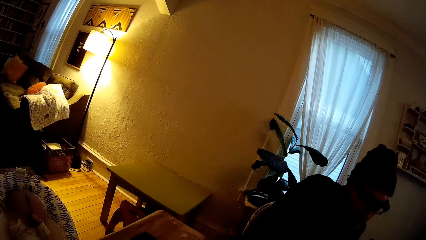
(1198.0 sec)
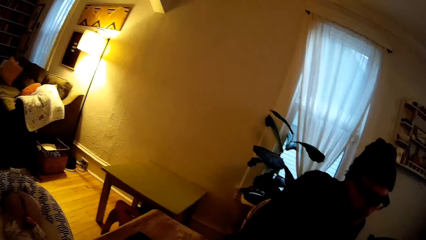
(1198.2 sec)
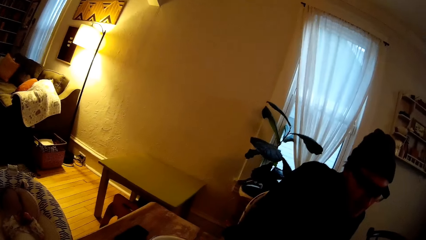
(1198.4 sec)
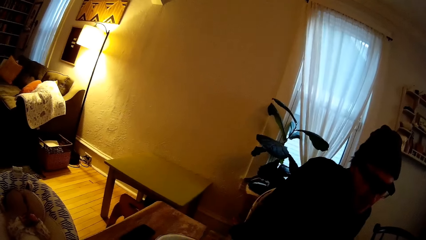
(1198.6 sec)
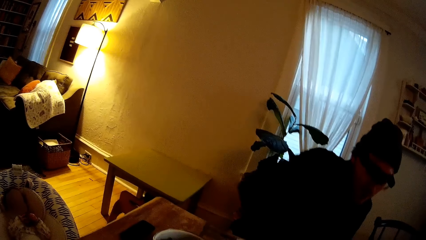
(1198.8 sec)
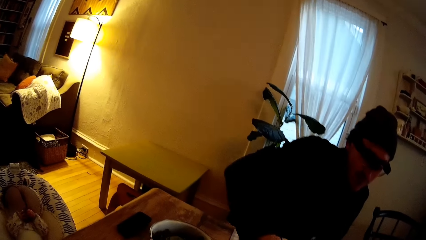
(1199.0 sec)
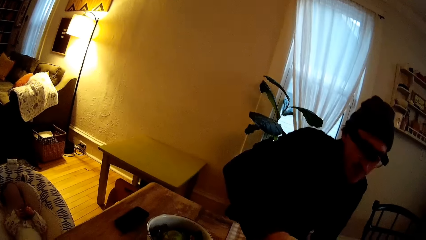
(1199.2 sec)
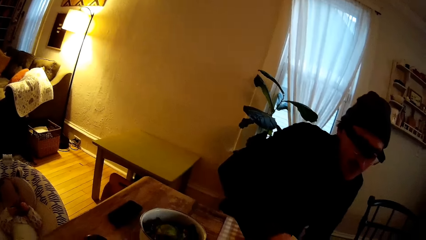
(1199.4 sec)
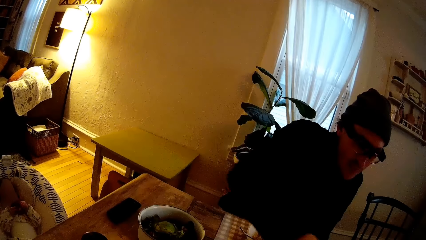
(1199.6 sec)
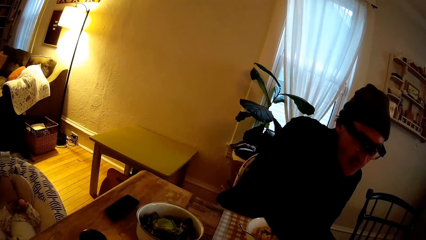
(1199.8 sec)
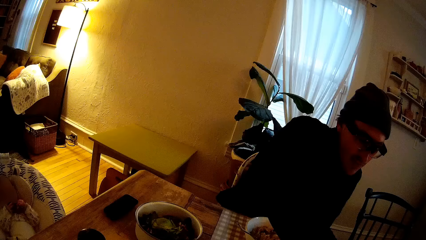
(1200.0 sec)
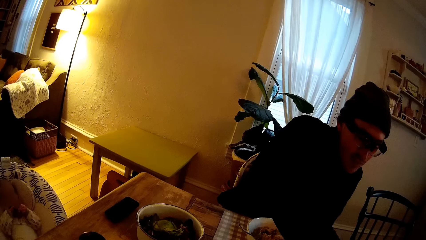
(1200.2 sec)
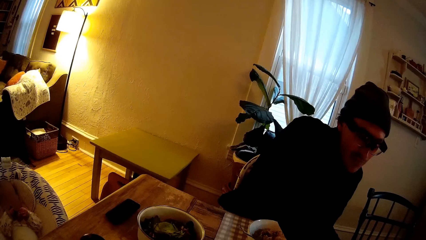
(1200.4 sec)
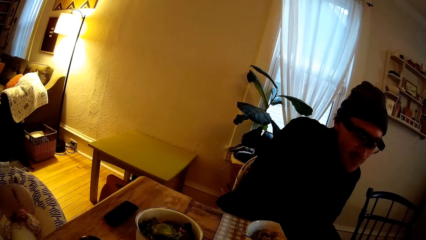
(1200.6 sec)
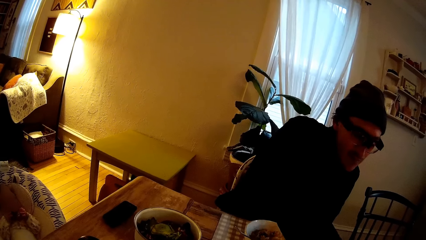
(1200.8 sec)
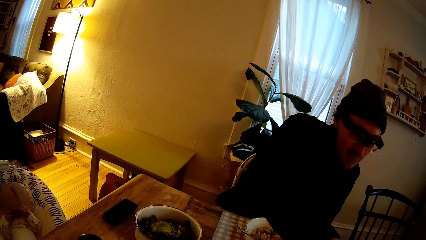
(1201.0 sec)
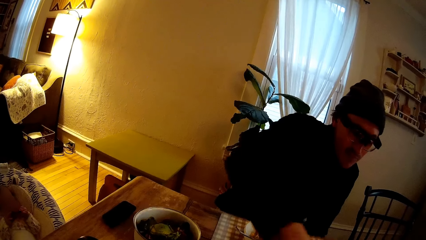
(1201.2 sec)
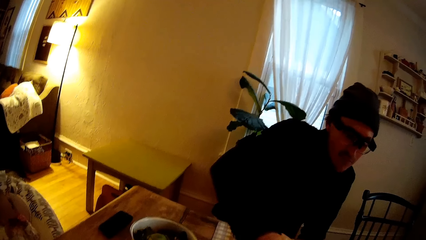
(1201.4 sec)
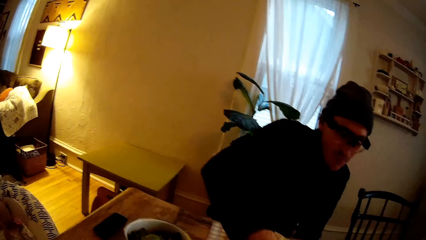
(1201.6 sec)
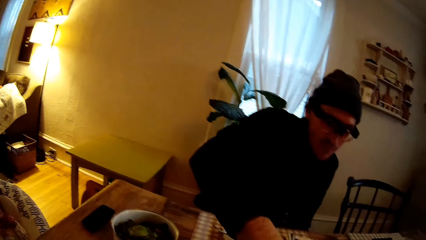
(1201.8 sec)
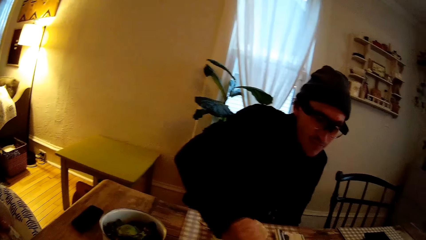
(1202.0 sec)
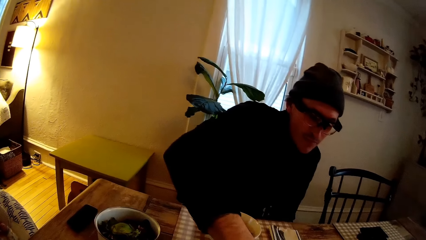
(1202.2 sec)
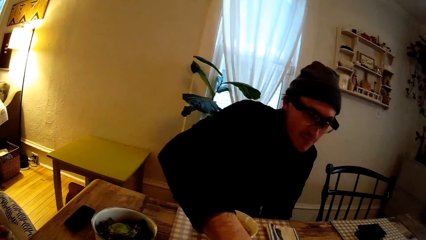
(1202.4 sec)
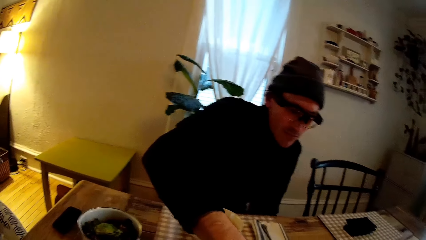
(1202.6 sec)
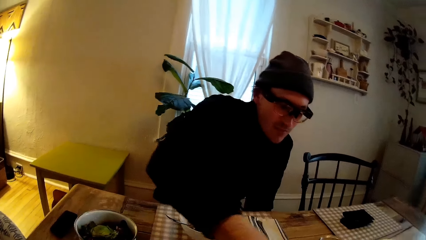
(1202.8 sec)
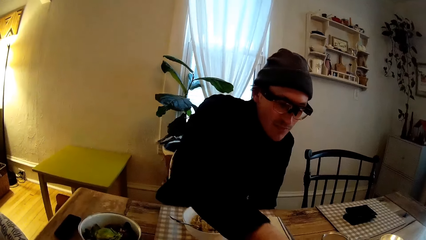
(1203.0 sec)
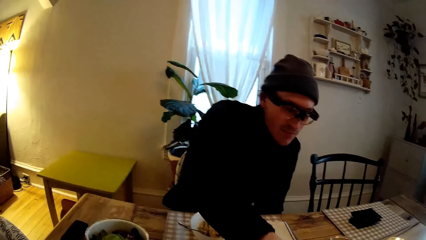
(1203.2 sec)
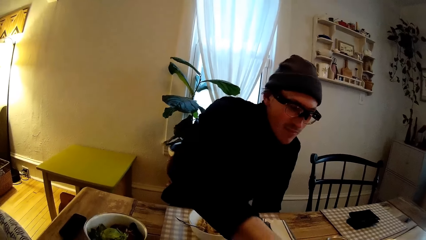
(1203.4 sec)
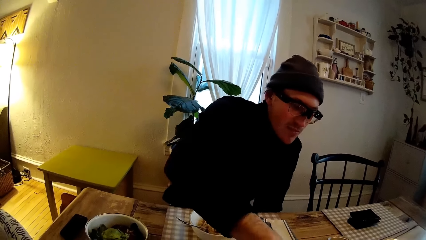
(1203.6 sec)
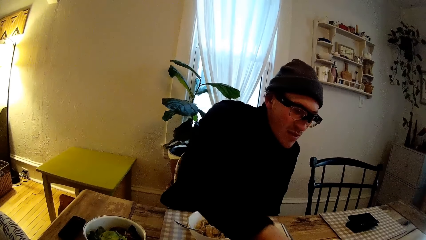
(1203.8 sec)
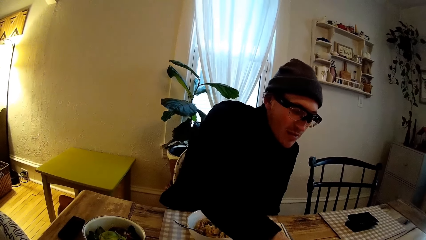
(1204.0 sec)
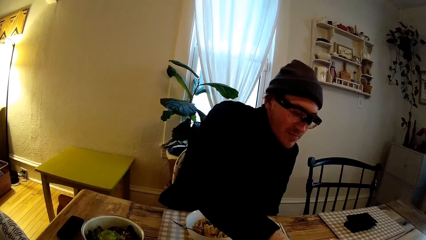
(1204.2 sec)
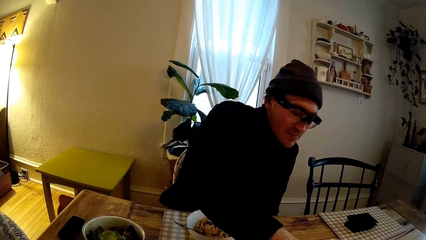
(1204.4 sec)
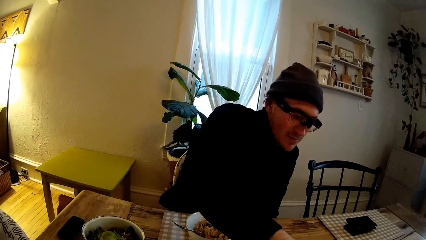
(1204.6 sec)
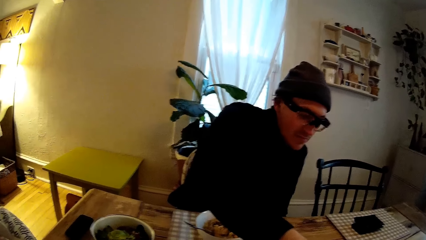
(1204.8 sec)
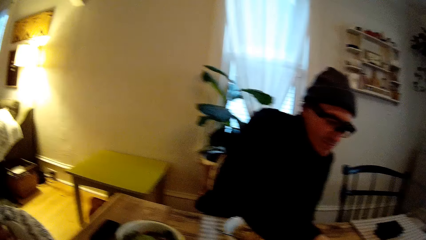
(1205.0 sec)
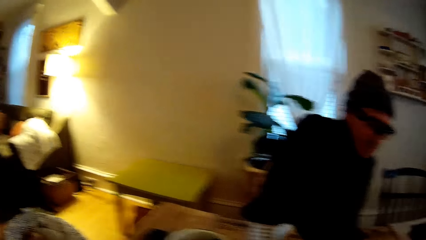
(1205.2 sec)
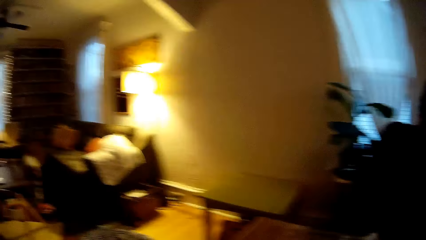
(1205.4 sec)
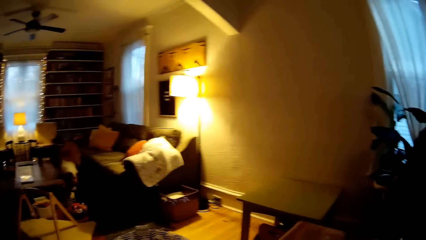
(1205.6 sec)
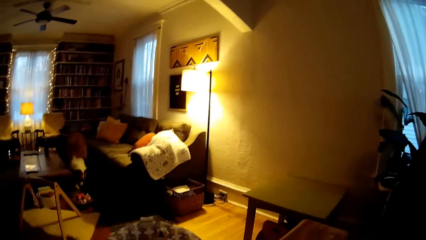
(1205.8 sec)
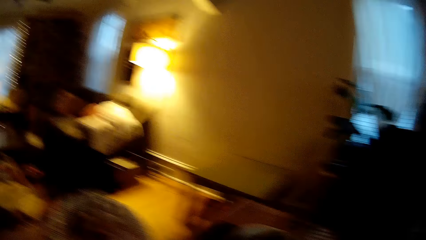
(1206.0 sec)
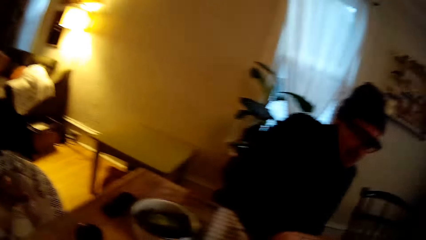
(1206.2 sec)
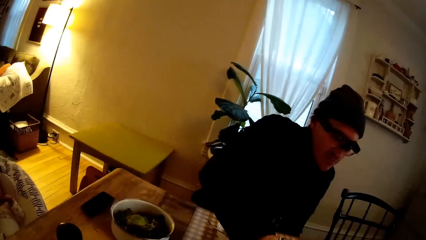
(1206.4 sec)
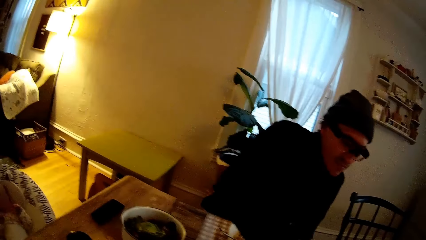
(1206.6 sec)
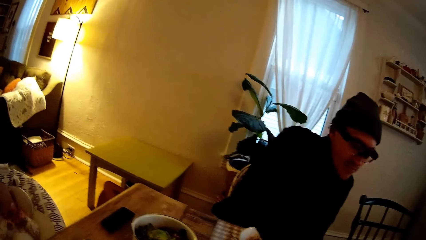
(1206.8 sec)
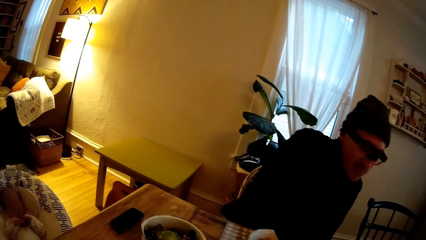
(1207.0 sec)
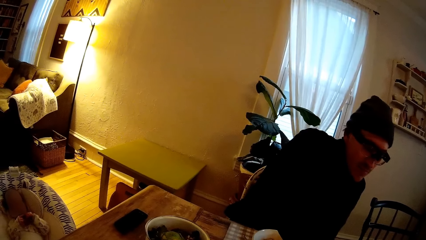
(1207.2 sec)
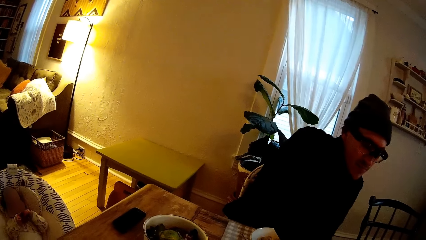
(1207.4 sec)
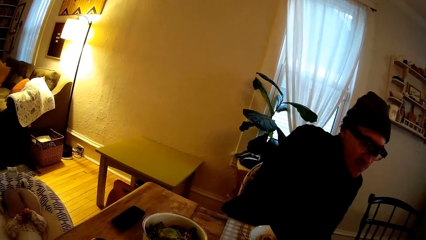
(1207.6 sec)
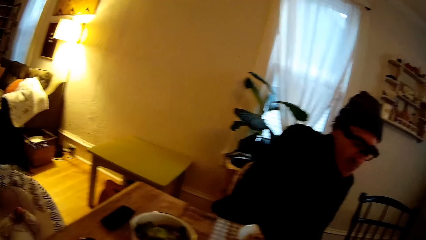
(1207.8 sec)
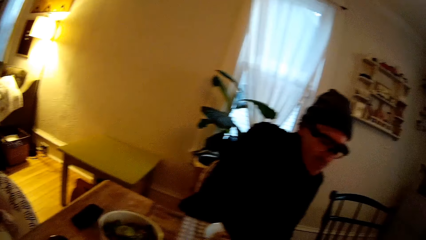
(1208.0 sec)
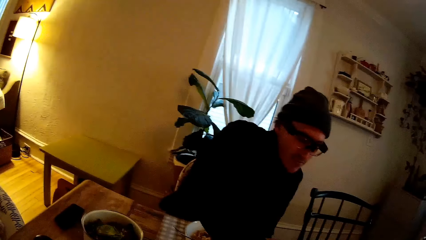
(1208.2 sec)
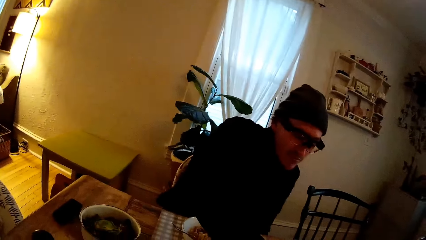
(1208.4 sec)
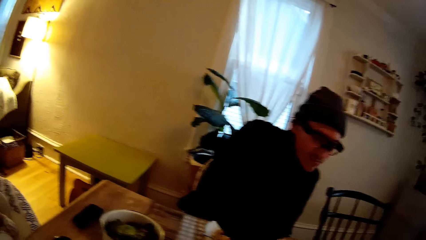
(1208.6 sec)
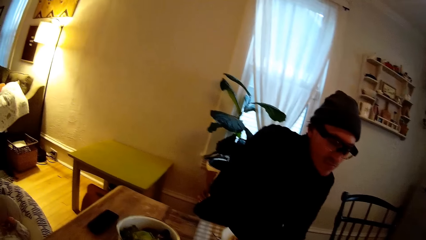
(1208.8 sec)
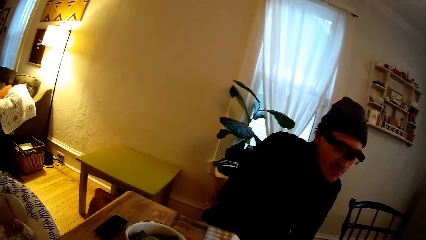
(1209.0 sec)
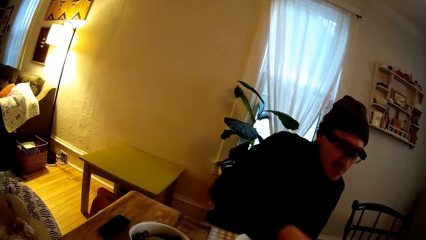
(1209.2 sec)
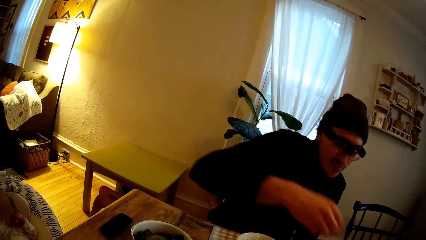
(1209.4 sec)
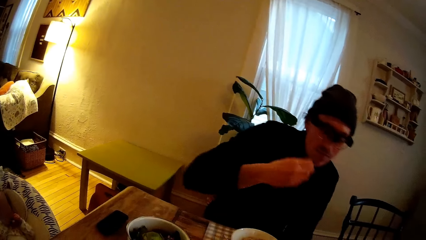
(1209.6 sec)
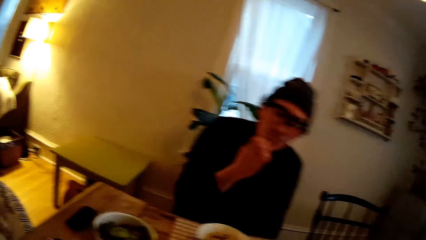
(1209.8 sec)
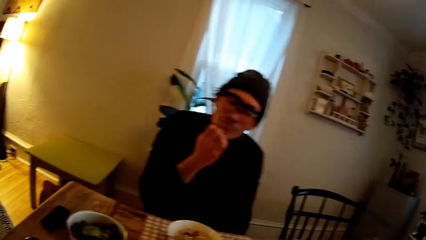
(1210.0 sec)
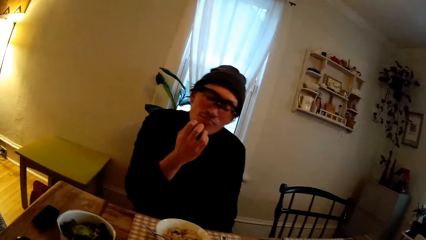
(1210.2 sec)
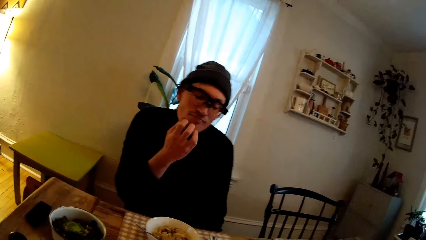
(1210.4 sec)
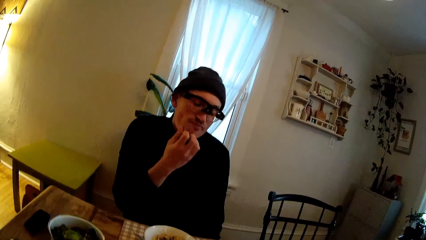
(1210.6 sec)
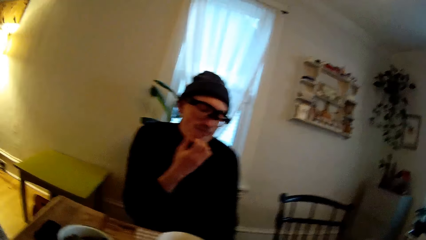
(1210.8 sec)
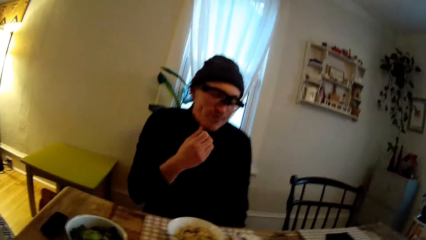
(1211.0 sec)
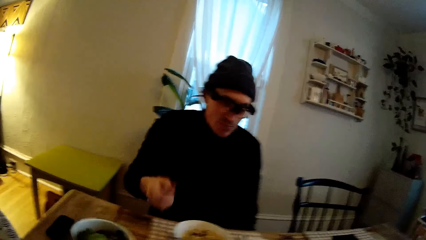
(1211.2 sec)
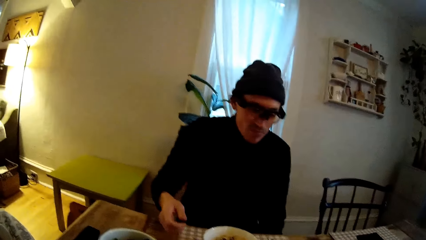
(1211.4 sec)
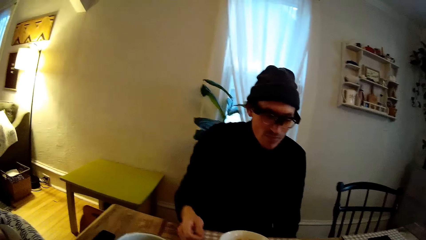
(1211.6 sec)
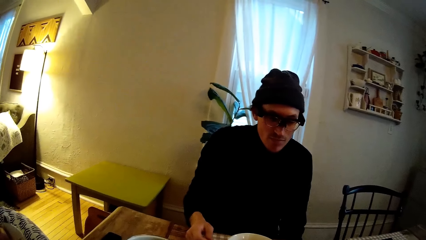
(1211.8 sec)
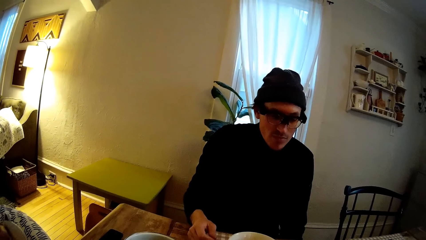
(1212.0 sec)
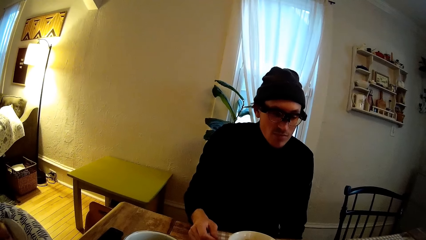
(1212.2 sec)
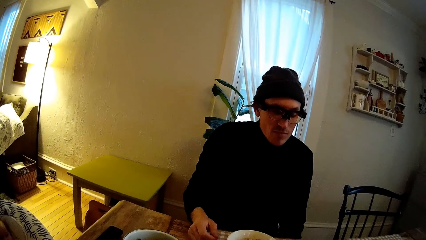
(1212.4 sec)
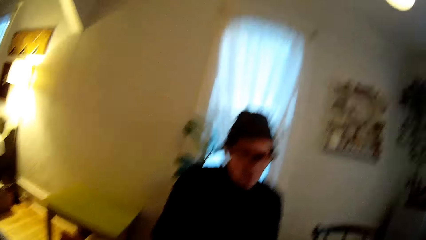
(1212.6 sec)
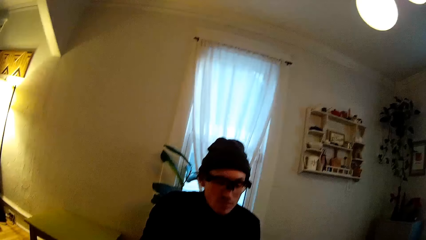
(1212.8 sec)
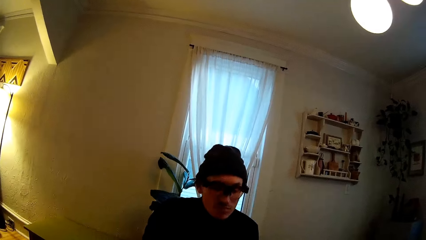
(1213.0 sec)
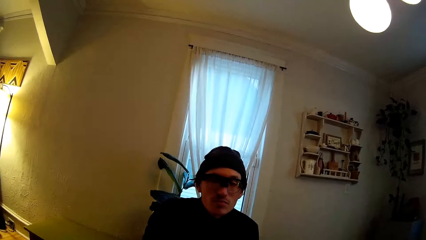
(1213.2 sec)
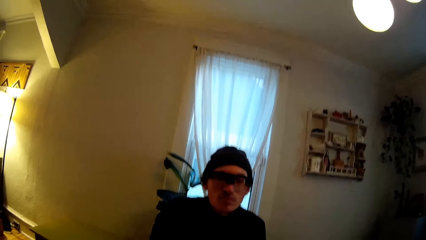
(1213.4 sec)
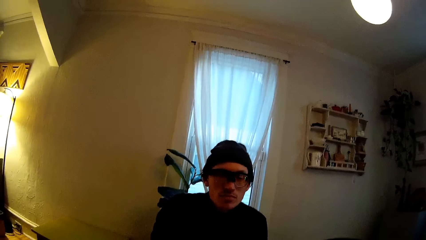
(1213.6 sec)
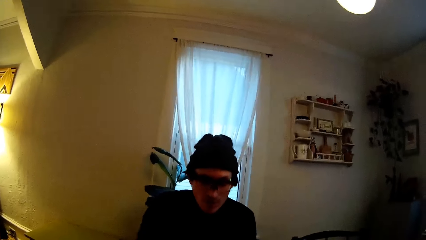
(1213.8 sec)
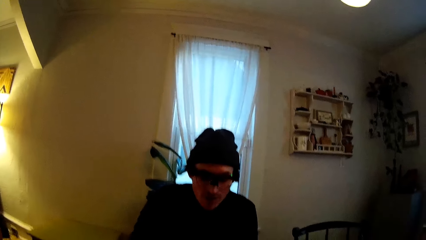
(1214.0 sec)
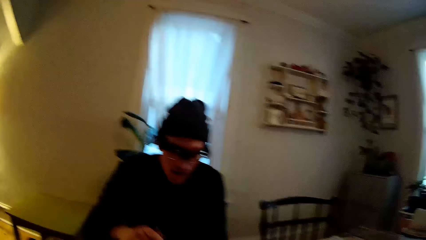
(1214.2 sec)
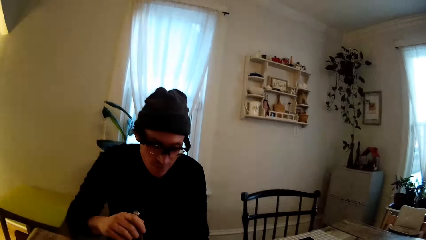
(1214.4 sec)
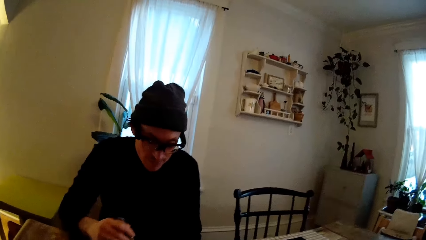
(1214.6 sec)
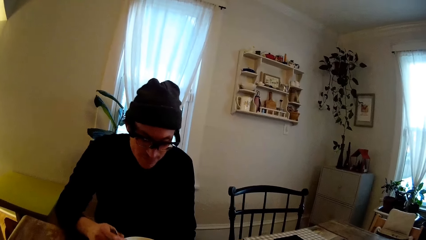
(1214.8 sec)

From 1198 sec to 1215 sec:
A baby sits on a rocker chair. The baby sits on a rocker chair repeatedly. A man scratches his chin with his right hand.
